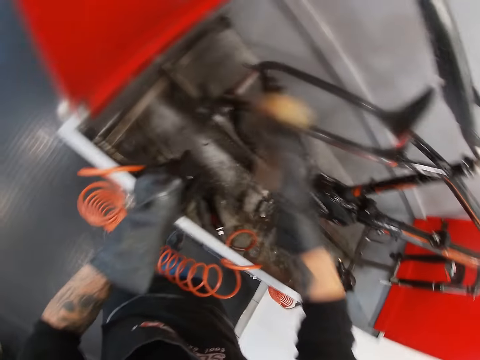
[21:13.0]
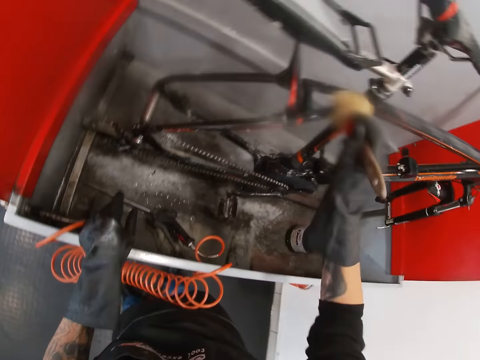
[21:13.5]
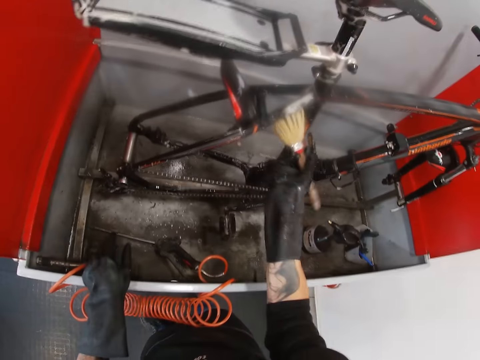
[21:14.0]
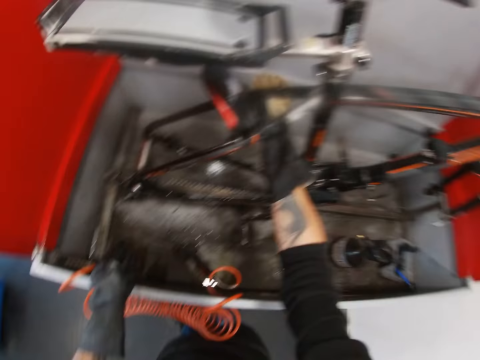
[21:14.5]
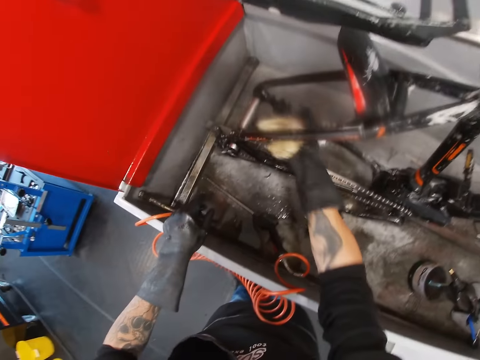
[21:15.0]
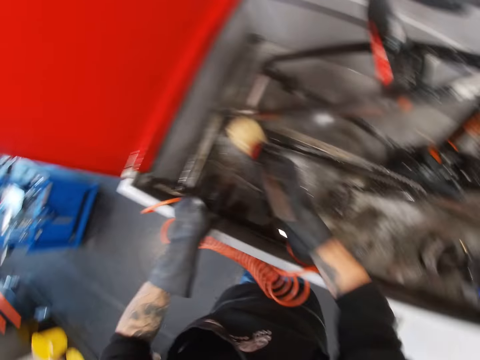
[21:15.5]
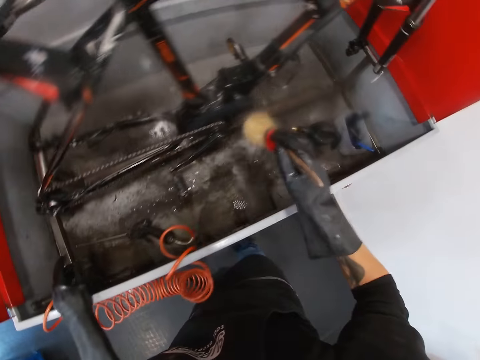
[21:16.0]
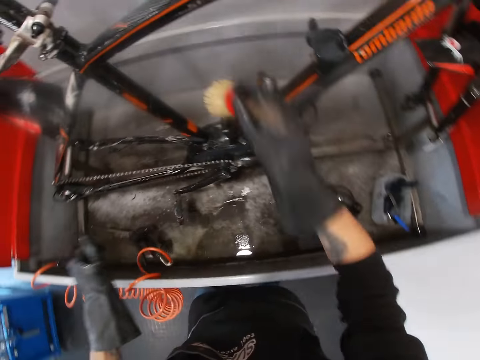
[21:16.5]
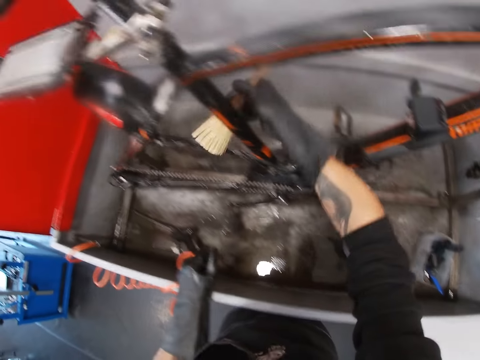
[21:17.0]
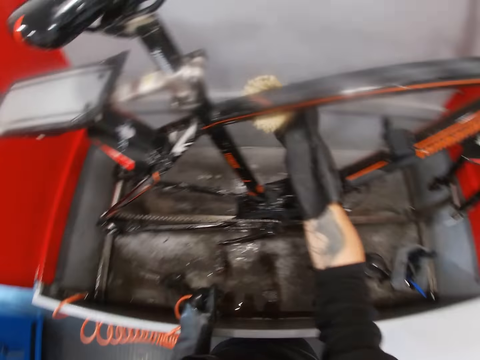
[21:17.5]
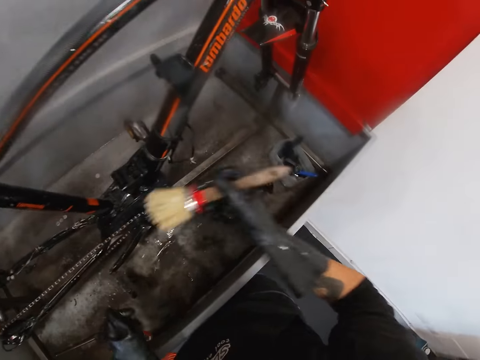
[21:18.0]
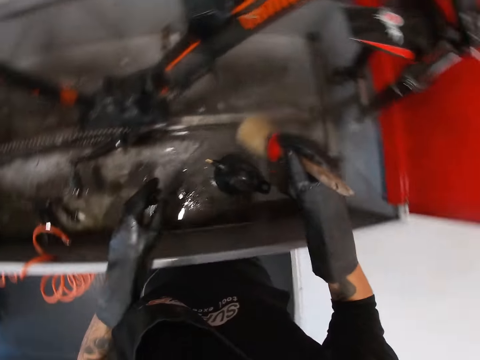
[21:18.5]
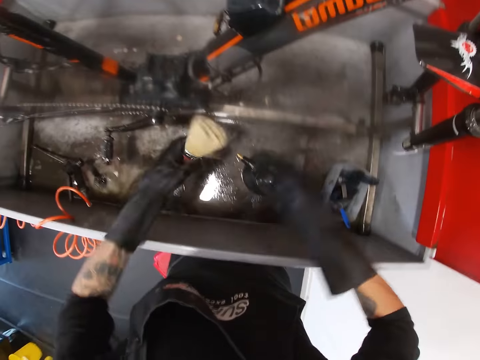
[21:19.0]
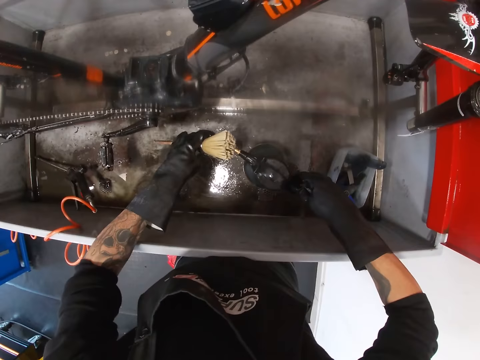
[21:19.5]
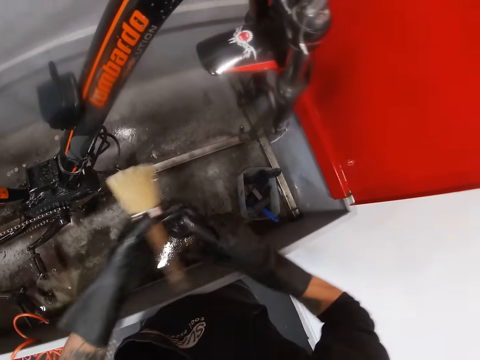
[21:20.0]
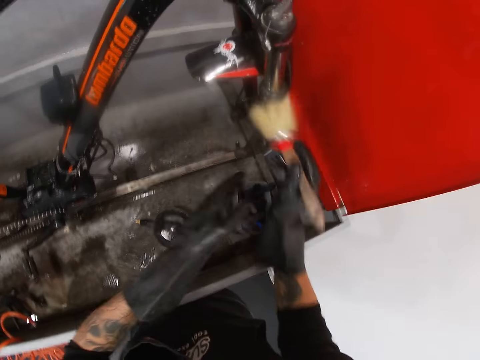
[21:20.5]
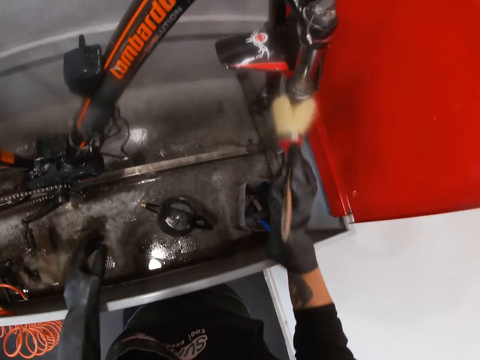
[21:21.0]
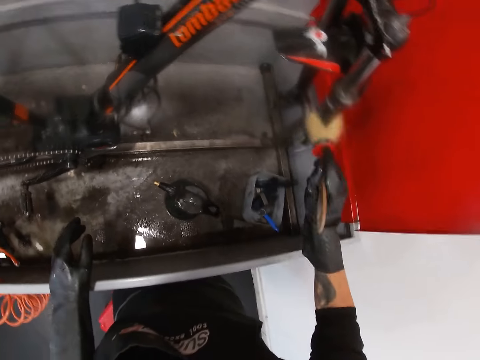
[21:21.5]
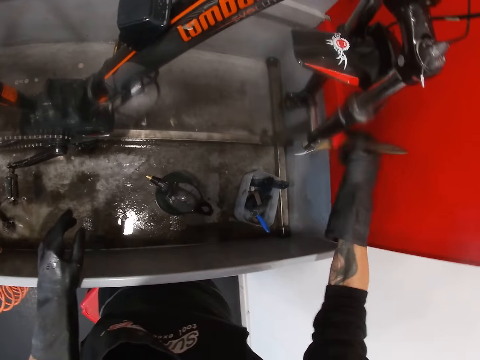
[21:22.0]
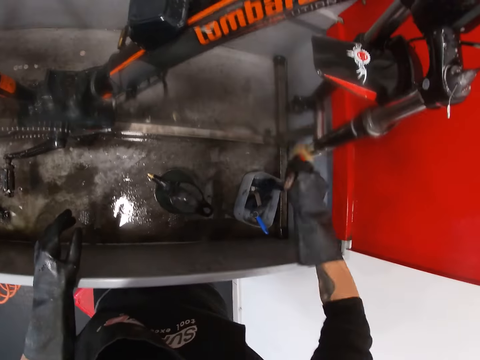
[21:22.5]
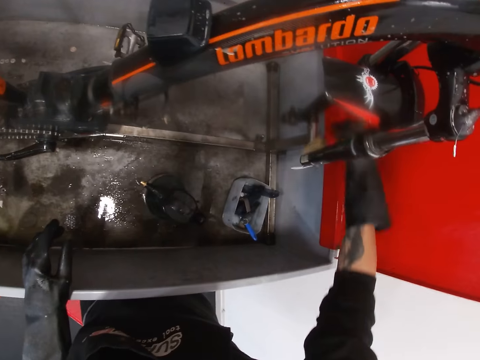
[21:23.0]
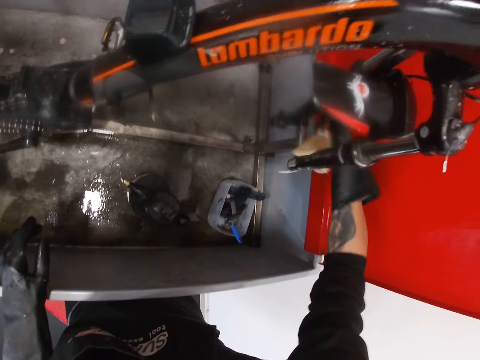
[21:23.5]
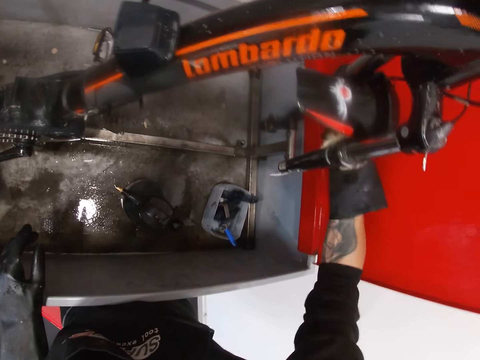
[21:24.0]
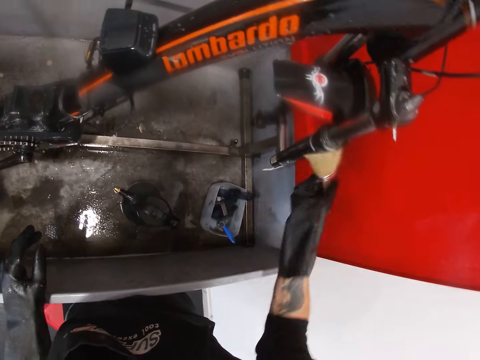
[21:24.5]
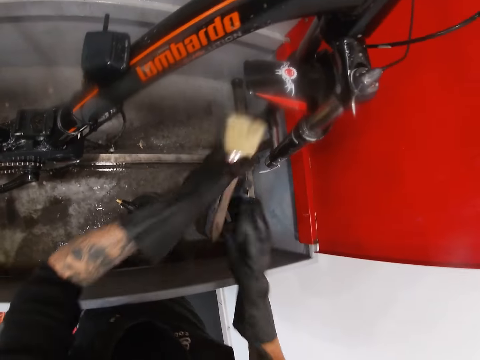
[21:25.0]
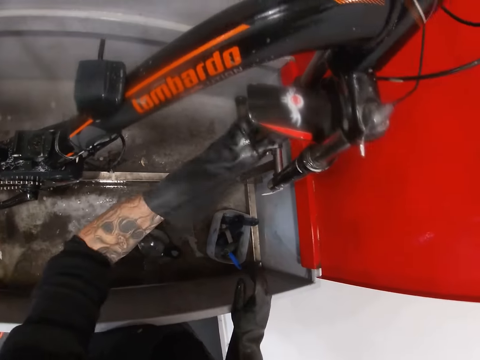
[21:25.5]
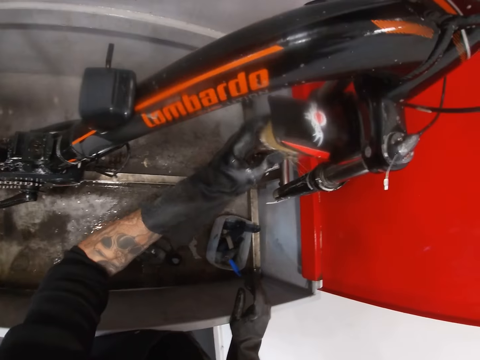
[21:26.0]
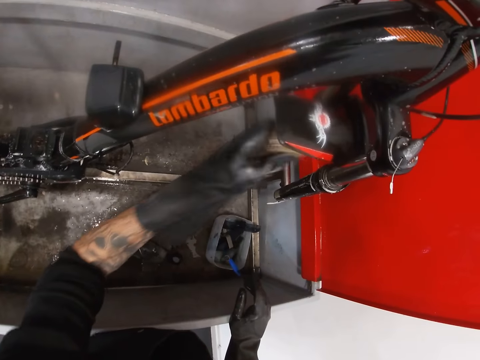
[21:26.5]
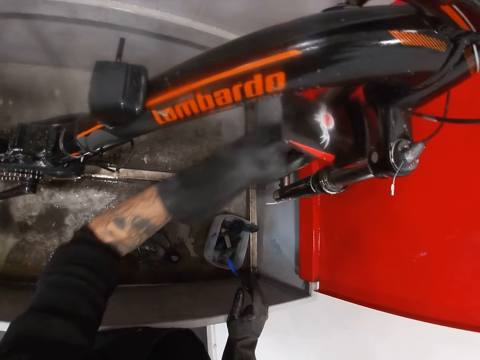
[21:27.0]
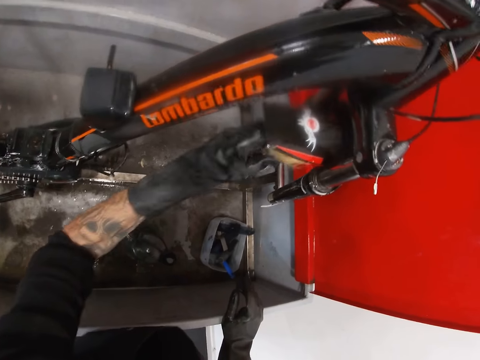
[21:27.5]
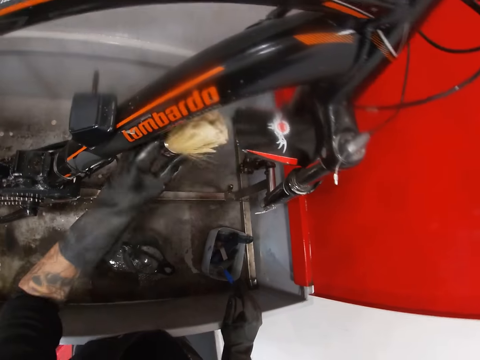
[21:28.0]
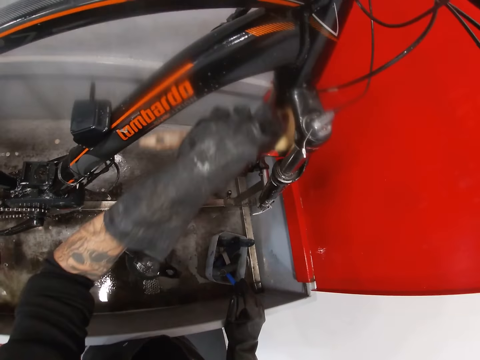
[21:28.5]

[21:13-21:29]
The camera wearer turns to the side. He brushes a bicycle with a brush. He turns to the side. He passes the brush from his right hand to his left hand. He sprays the soap on the brush in his left hand with his right hand. He holds a bottle on the container. He passes the brush from his left hand to his right hand. He washes the bicycle in the wash basin with the brush in his right hand. He passes the brush from his right hand to his left hand. He washes the bicycle in the wash basin with the brush in his left hand.

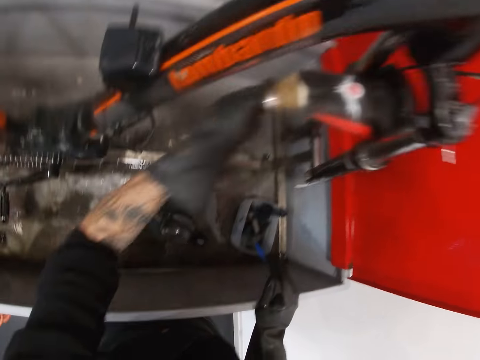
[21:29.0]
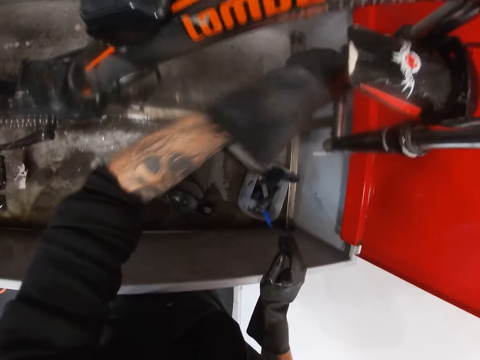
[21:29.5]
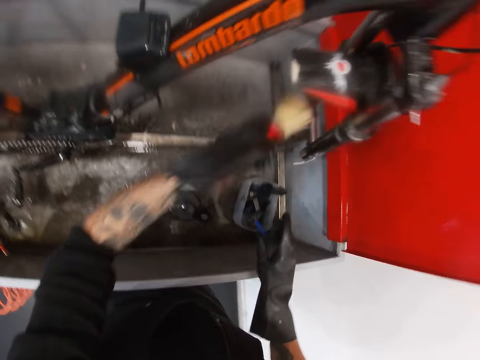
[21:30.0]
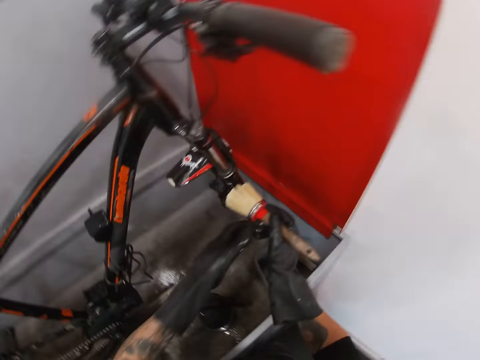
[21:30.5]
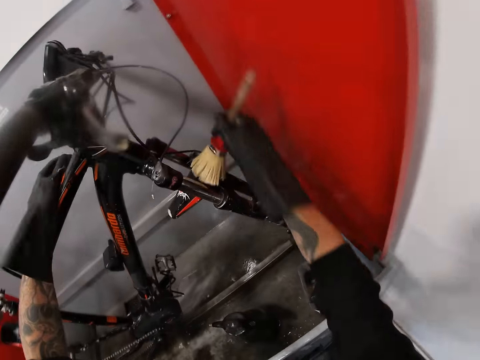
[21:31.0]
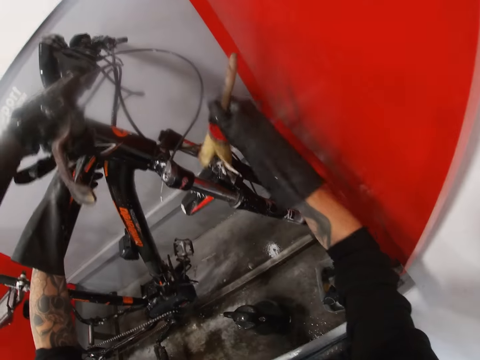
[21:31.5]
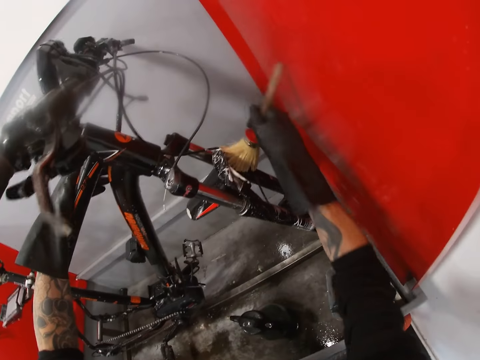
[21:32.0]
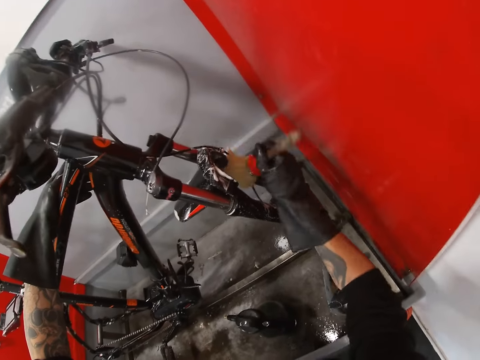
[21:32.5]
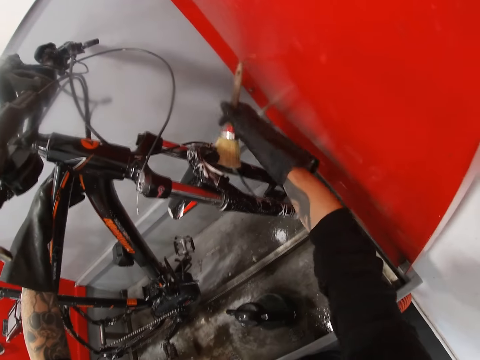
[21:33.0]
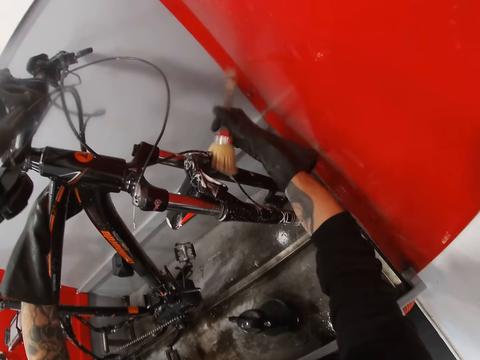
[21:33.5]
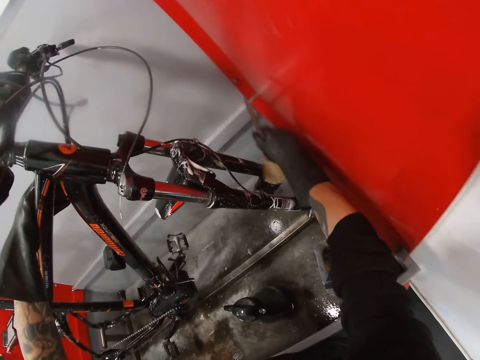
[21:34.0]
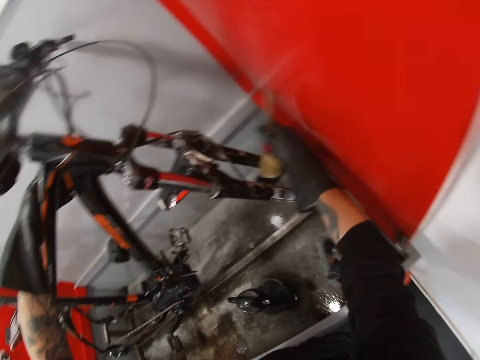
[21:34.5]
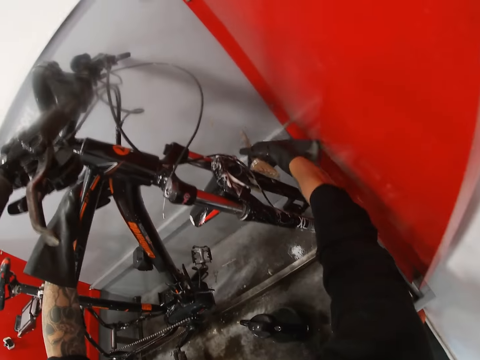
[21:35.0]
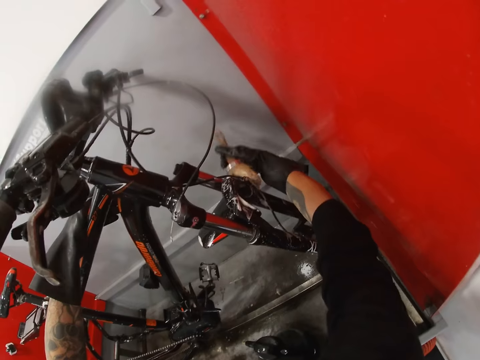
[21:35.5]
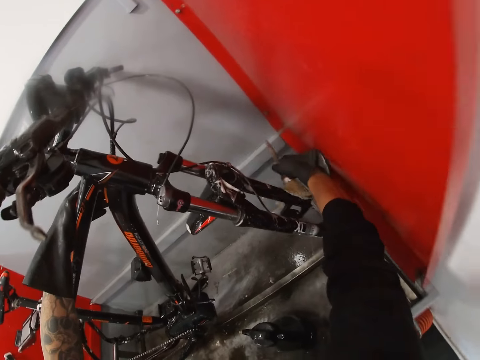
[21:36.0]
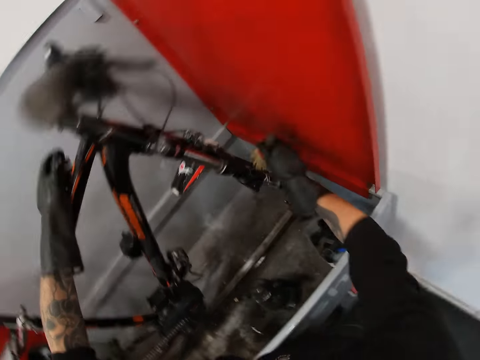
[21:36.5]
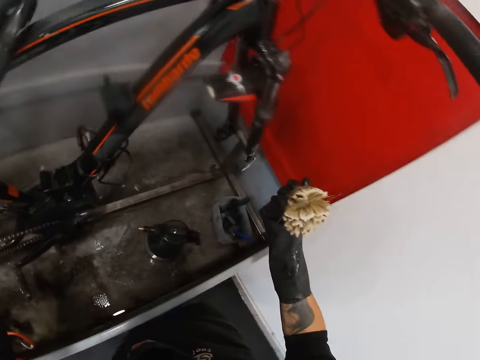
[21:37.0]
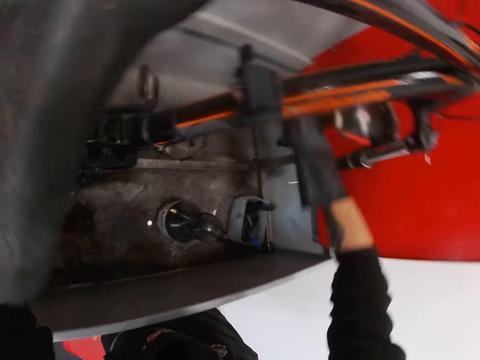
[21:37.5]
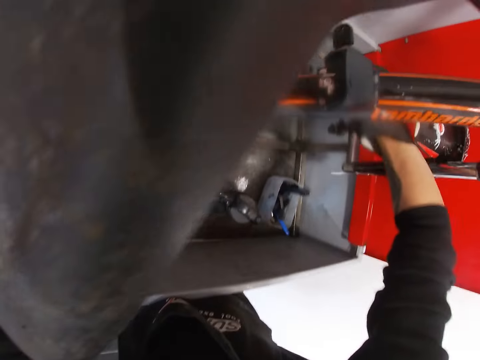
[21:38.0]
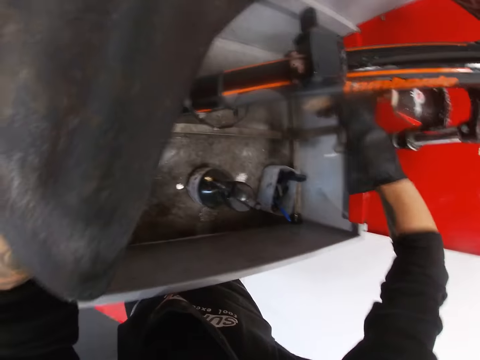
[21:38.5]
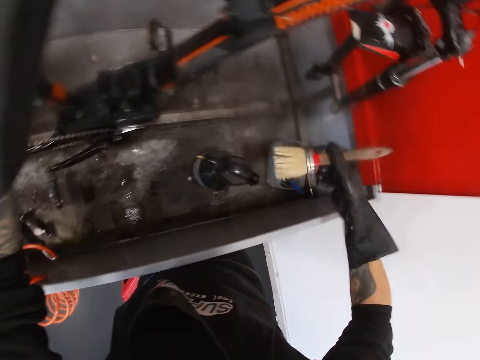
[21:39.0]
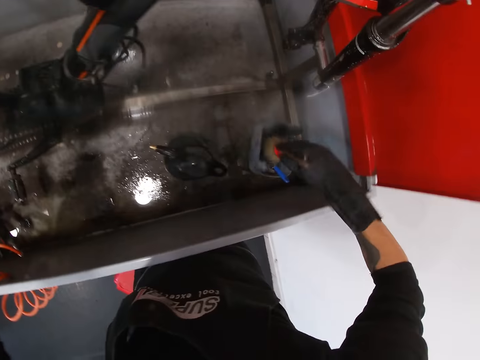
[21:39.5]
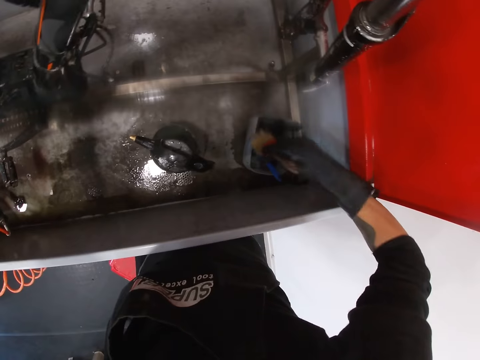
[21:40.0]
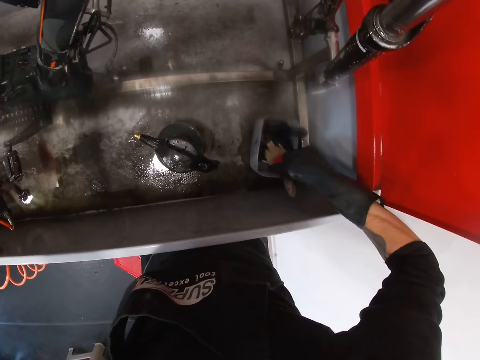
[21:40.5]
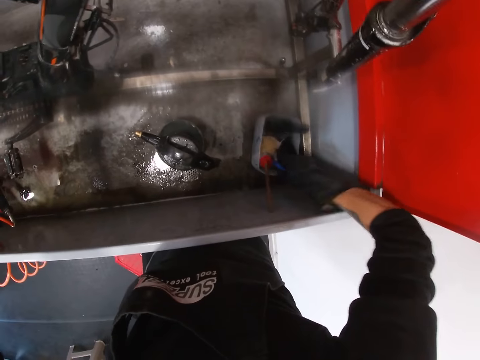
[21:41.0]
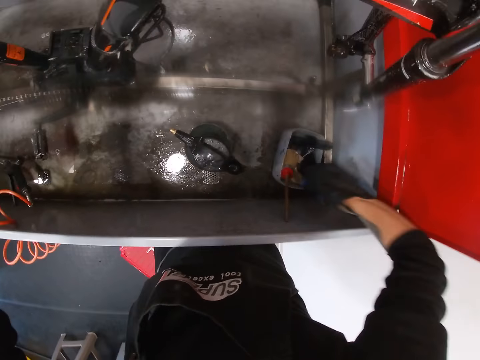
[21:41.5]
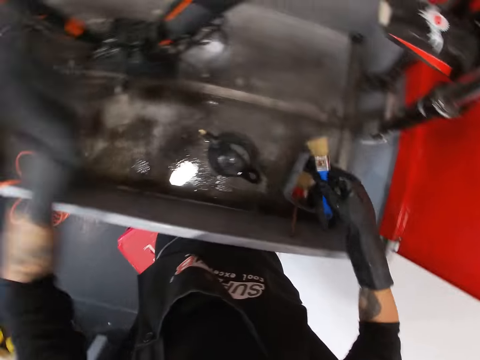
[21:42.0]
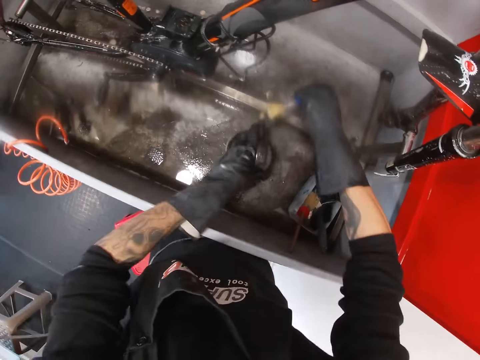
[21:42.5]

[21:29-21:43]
The camera wearer passes the brush from his left hand to his right hand. He washes the bicycle in the wash basin with the brush in his right hand. He holds the bicycle in the wash basin with his left hand. He turns to the side. He brushes the bicycle with the brush. He drops the brush in the container in the wash basin with his right hand. He brushes off the brush on the tin. He picks up the brush from the container in the wash basin with his right hand. He turns the soap in the wash basin with his left hand.
